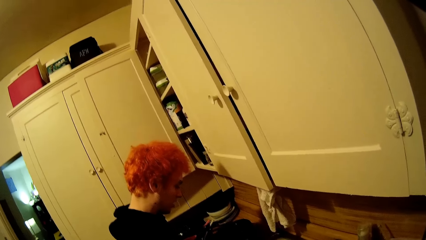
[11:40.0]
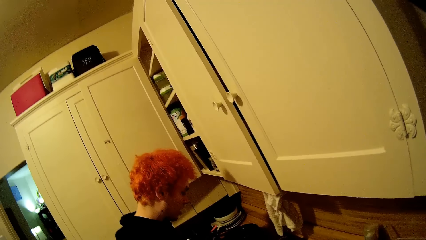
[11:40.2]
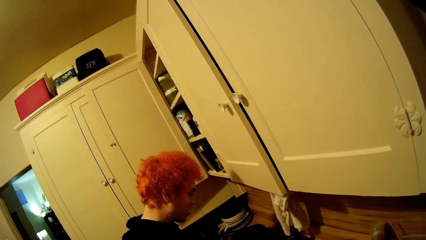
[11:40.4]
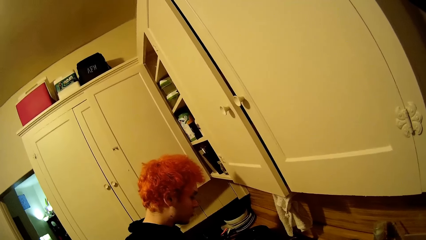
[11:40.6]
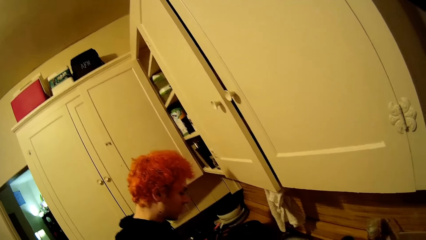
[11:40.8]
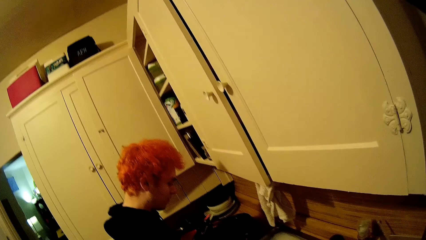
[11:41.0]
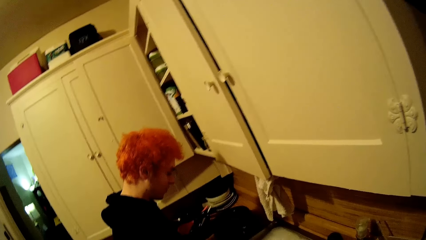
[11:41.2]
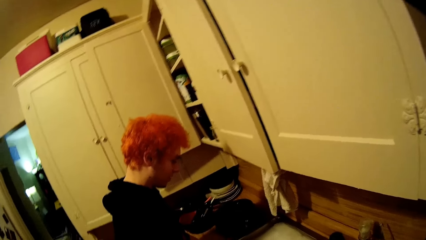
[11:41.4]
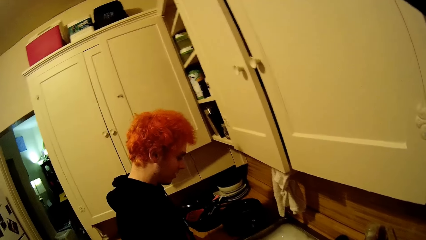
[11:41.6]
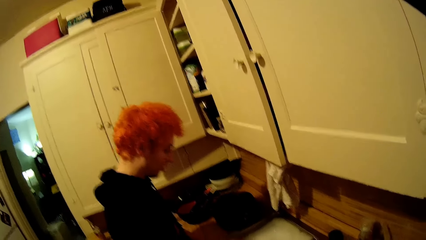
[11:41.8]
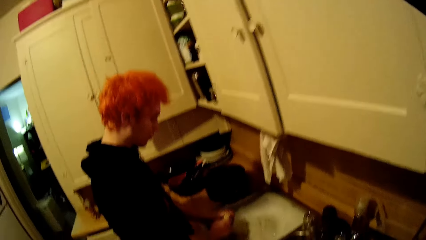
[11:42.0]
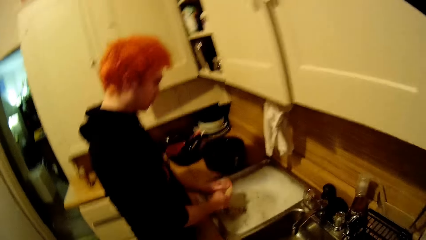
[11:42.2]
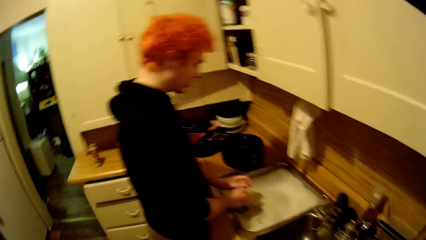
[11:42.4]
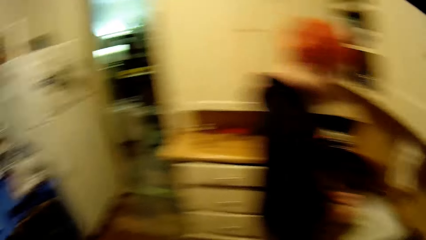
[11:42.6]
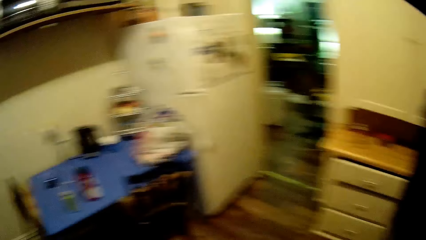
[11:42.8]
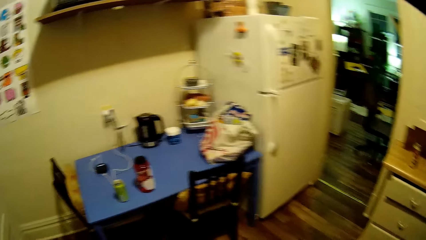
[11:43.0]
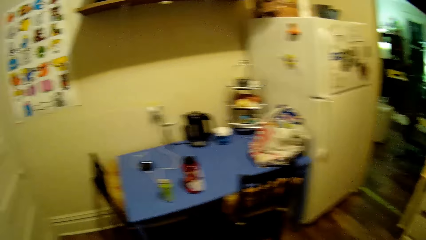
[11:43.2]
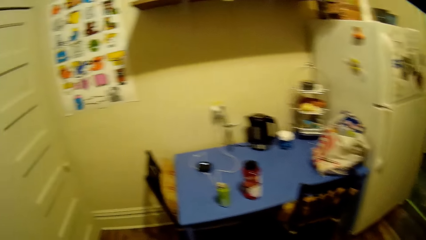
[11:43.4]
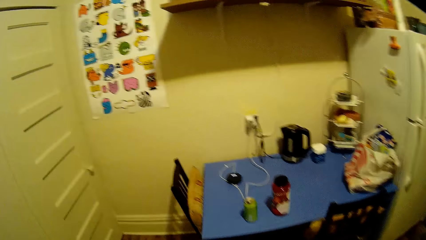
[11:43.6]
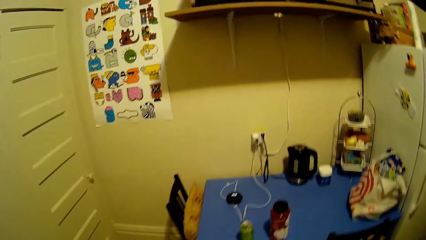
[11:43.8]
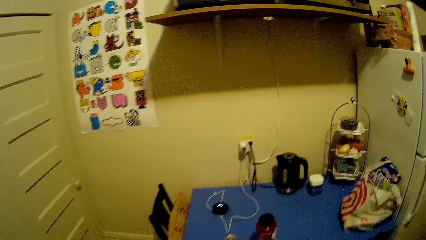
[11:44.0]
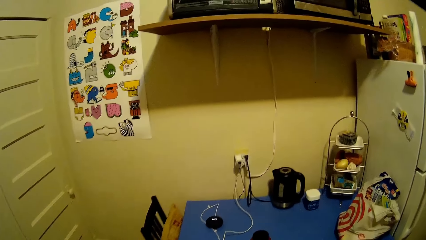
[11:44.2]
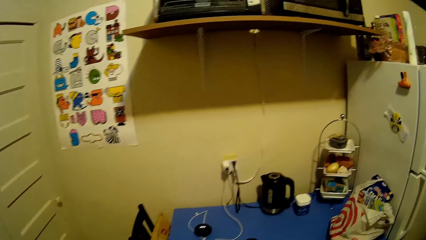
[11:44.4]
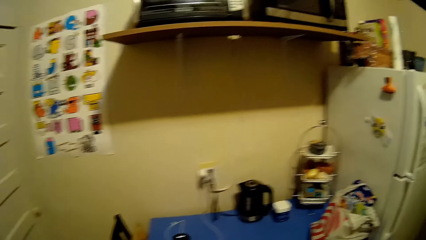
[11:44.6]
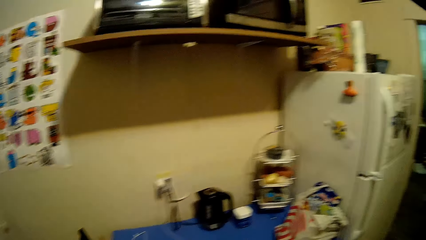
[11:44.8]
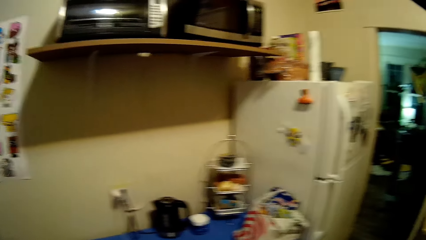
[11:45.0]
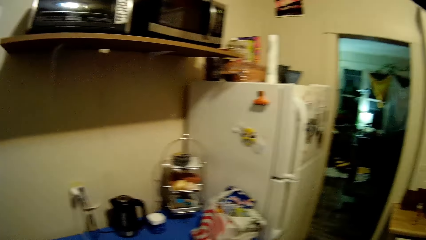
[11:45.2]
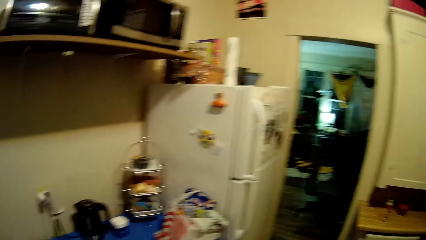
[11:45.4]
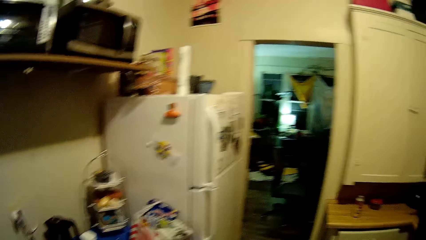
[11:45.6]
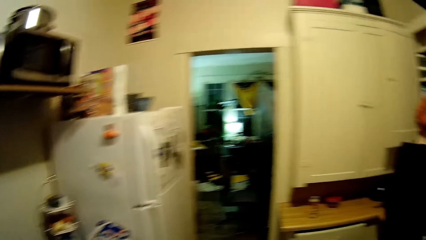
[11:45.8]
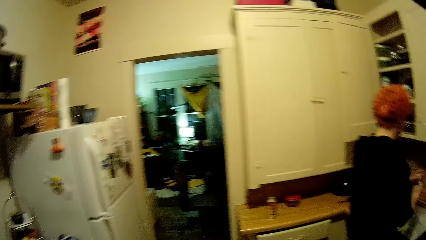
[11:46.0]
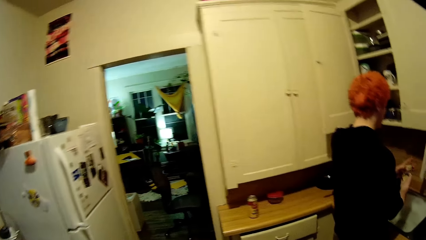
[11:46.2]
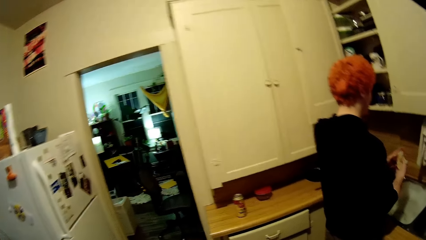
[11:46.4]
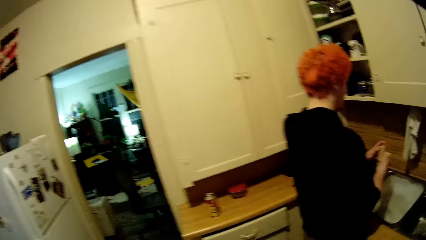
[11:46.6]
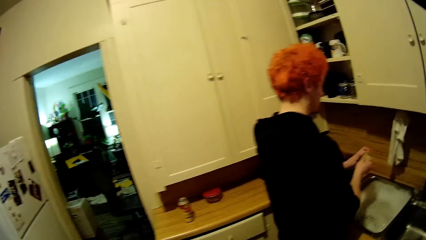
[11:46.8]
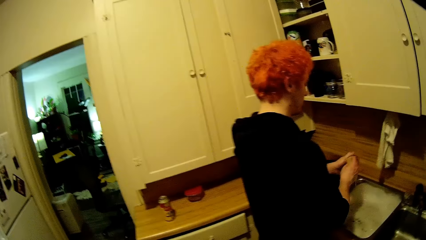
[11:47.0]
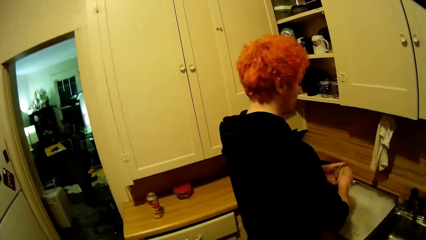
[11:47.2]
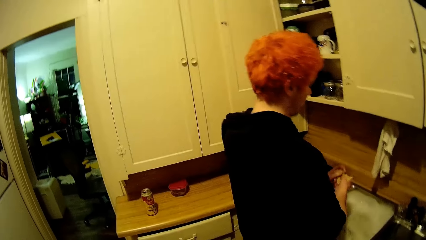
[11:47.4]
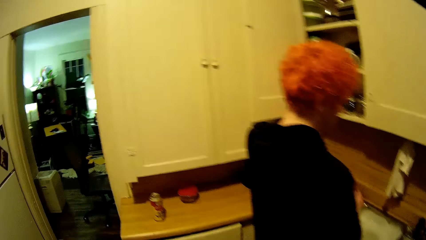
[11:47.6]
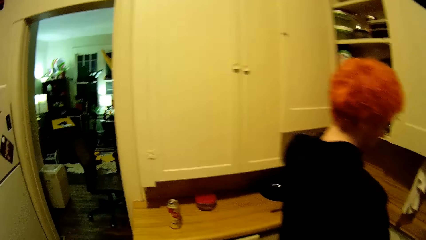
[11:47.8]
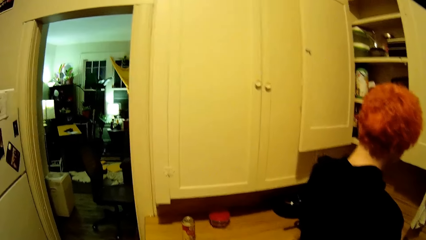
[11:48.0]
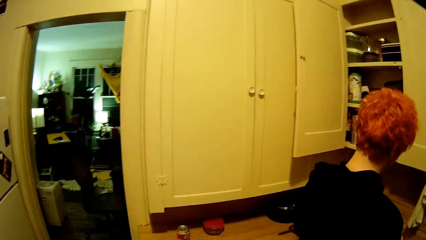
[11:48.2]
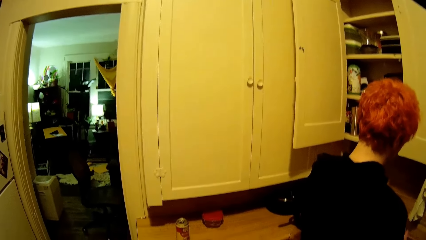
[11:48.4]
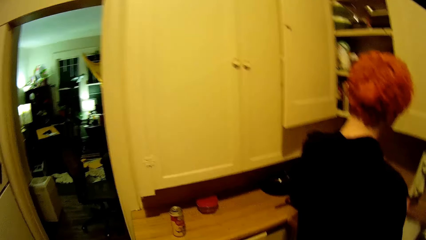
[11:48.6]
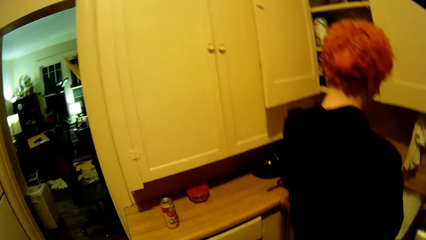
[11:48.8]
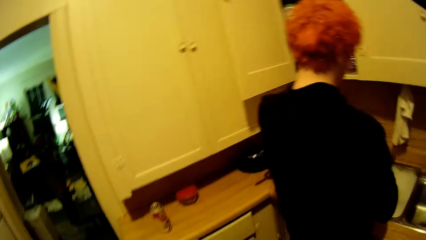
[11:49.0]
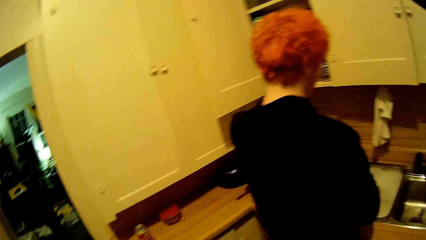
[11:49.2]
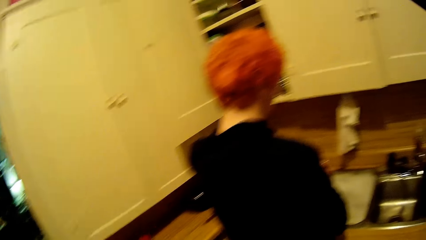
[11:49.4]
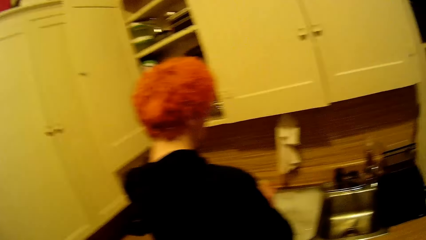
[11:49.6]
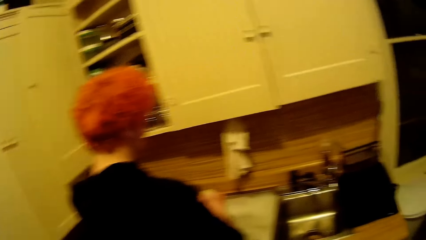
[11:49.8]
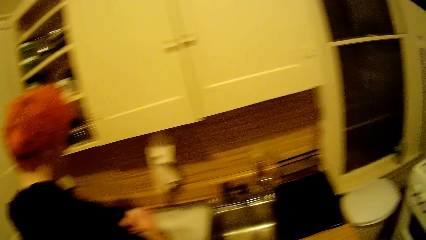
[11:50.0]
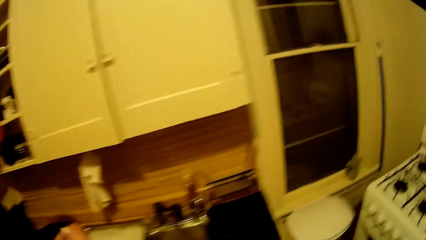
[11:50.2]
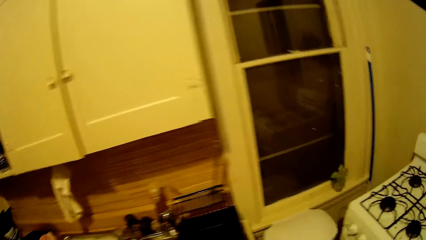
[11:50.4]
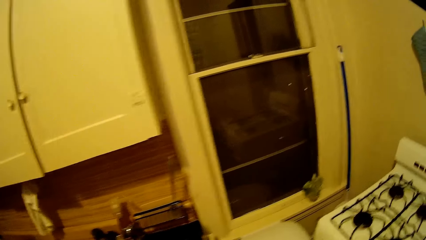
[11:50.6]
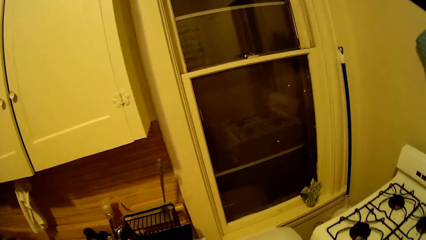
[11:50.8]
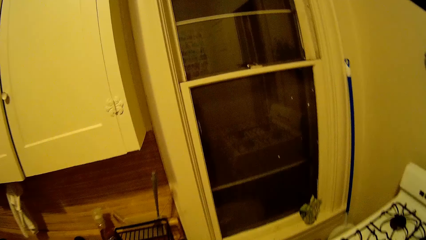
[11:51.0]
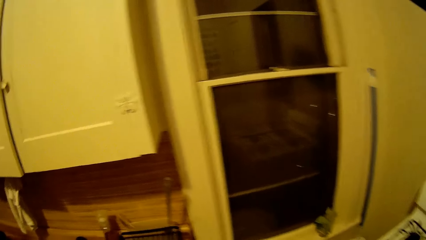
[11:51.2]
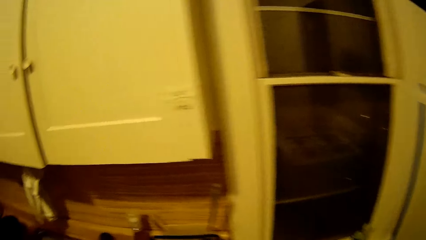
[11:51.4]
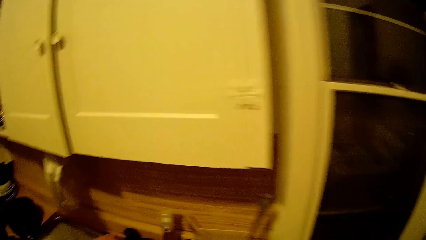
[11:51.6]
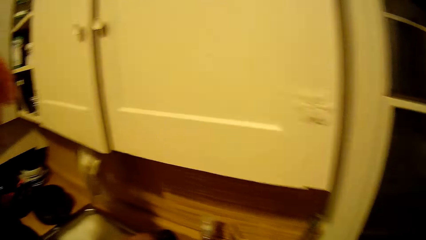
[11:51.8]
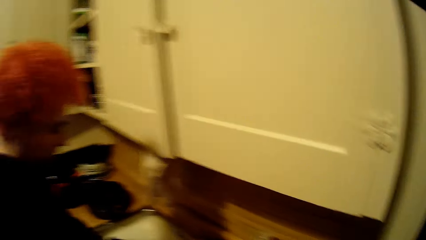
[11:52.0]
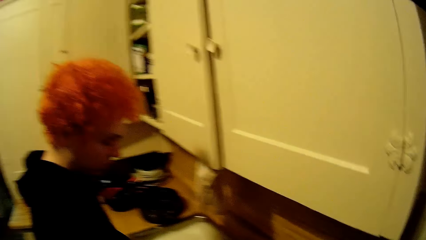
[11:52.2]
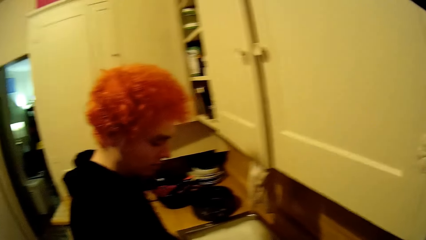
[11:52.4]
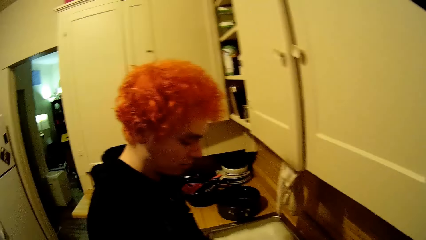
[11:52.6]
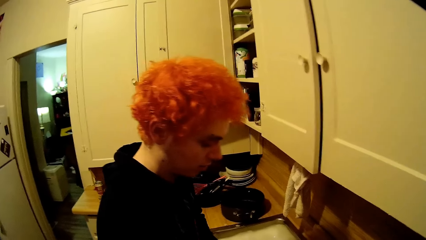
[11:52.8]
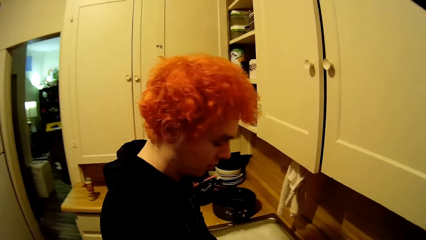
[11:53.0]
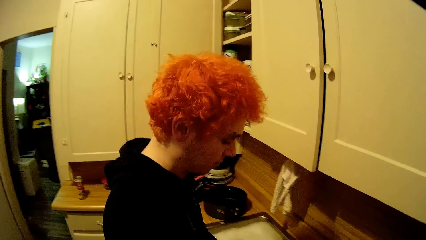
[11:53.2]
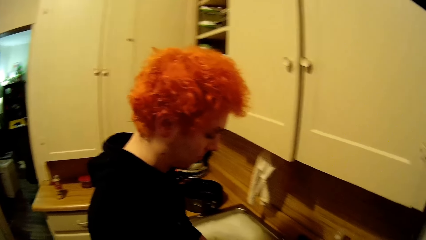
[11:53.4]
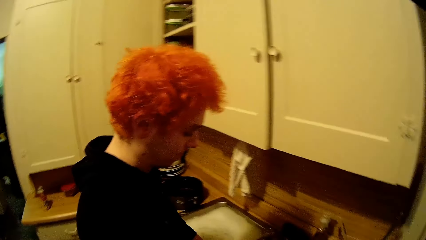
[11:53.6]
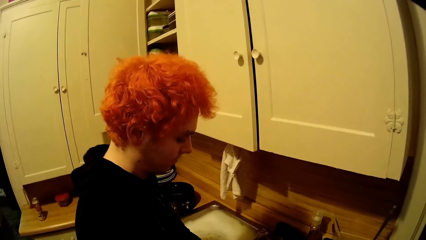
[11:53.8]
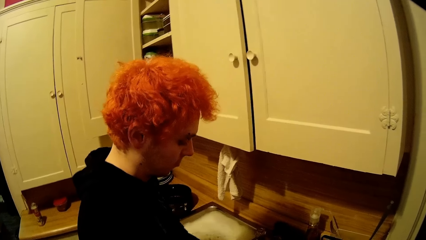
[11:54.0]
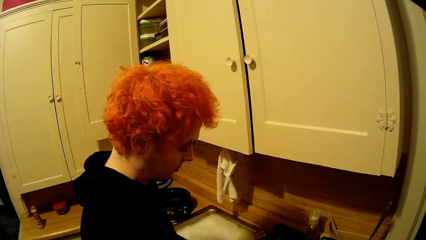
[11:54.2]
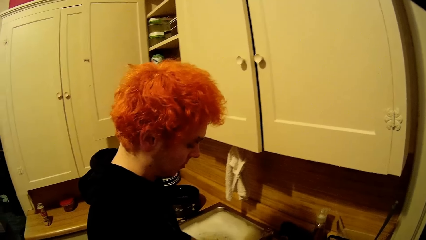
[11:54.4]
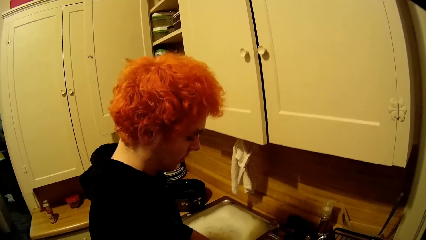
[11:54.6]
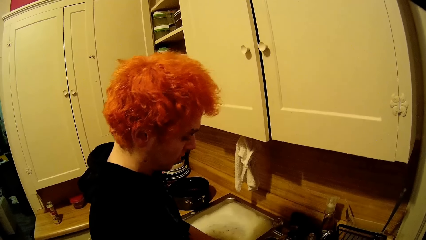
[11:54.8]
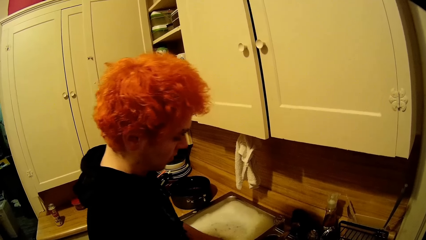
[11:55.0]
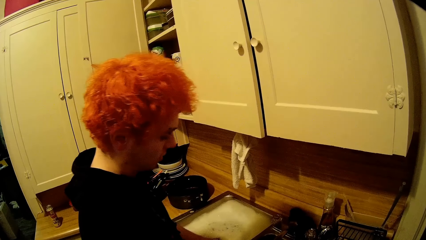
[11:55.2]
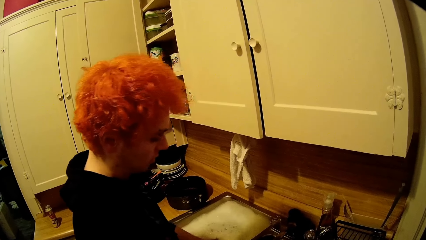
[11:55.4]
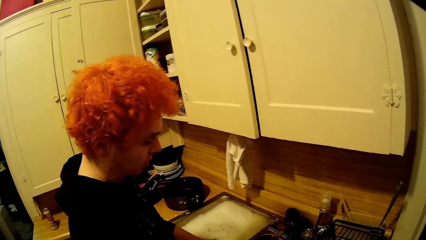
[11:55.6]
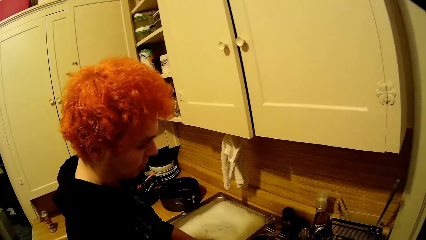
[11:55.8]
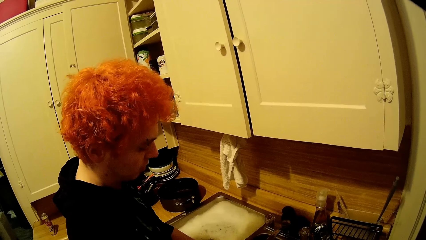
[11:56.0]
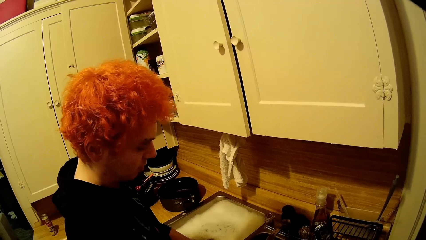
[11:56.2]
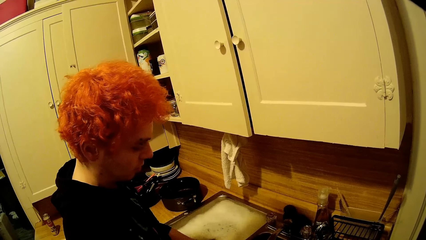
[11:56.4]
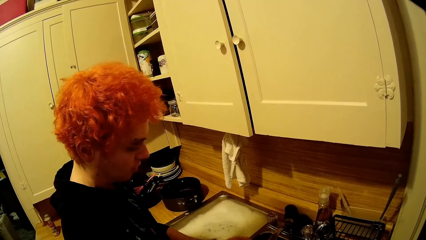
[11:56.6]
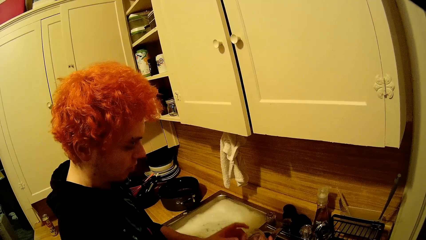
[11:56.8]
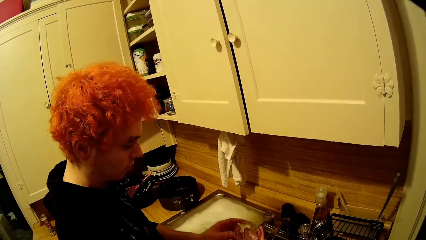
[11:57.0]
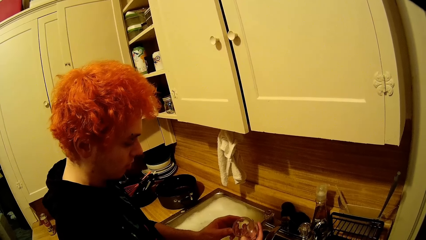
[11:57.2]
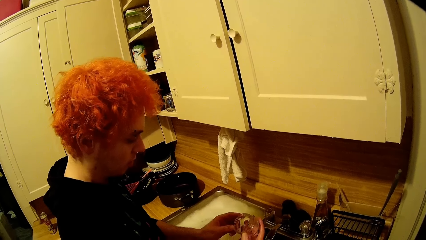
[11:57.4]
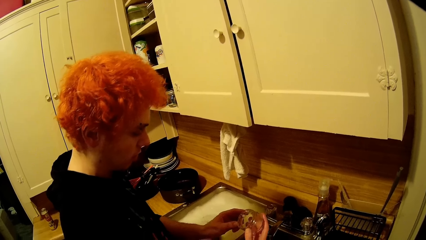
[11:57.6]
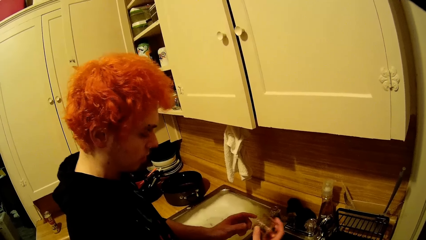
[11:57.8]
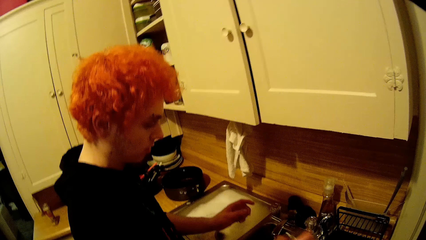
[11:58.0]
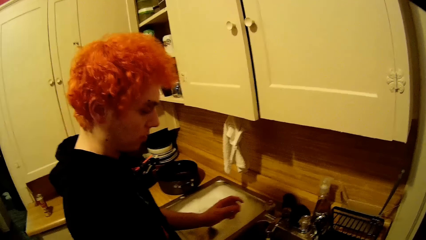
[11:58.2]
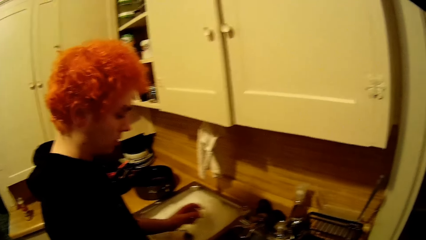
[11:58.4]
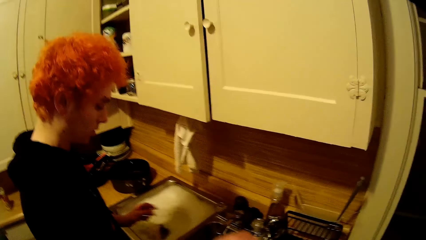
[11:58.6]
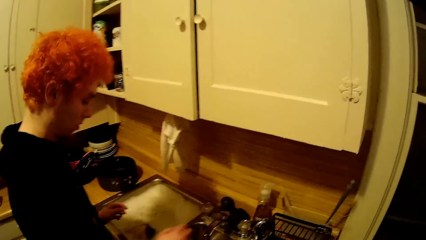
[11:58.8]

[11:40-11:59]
The camera wearer walks around the house. They move around the kitchen. They stare around the house.
